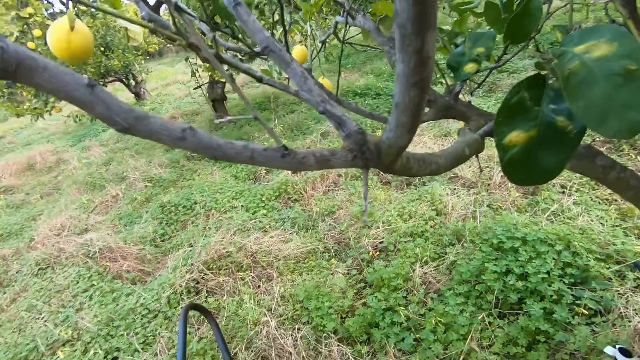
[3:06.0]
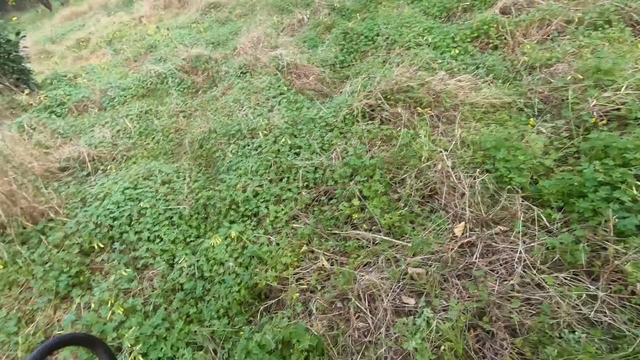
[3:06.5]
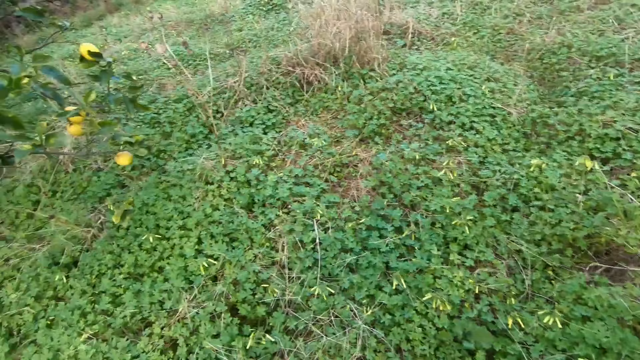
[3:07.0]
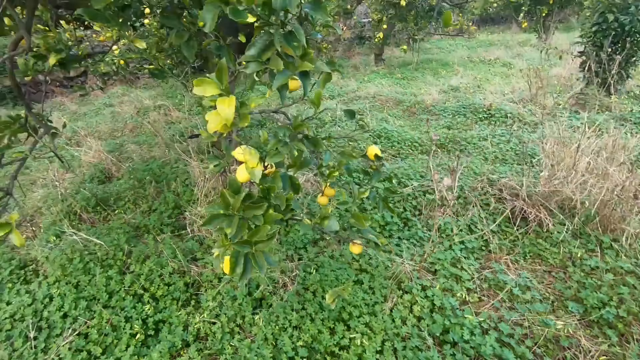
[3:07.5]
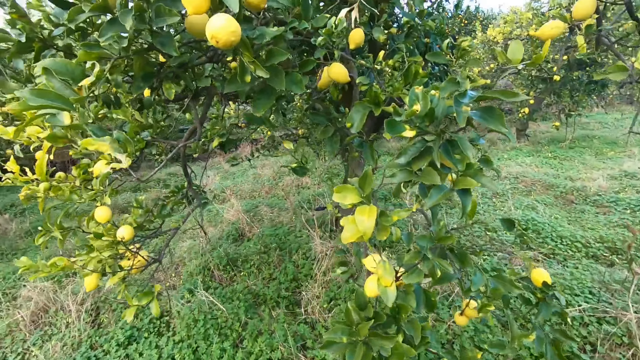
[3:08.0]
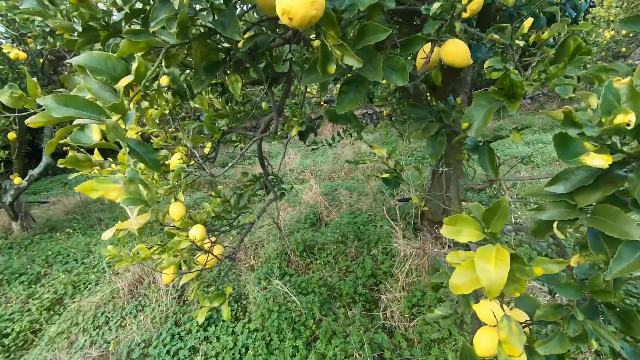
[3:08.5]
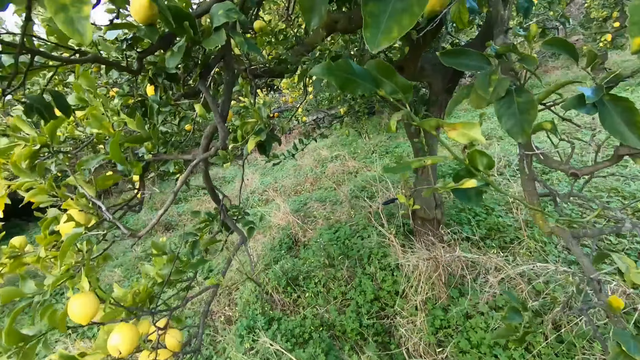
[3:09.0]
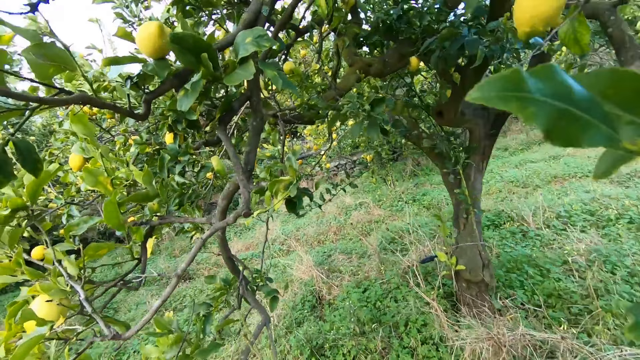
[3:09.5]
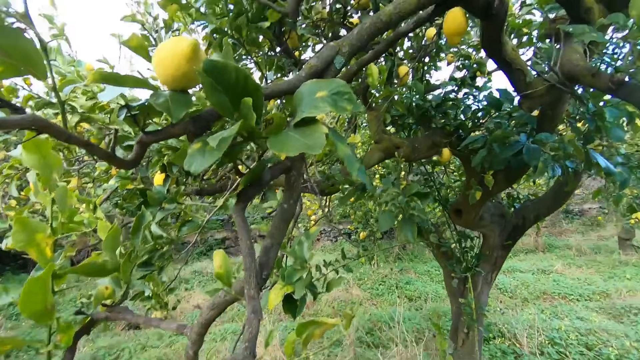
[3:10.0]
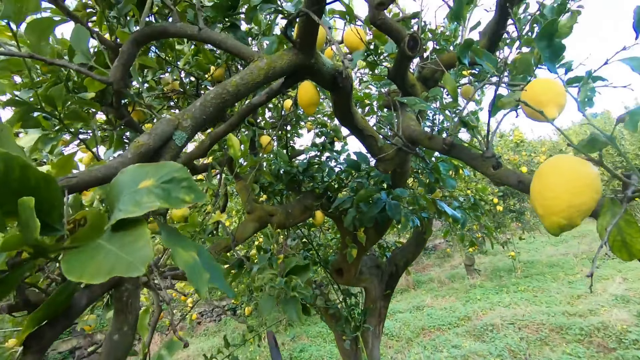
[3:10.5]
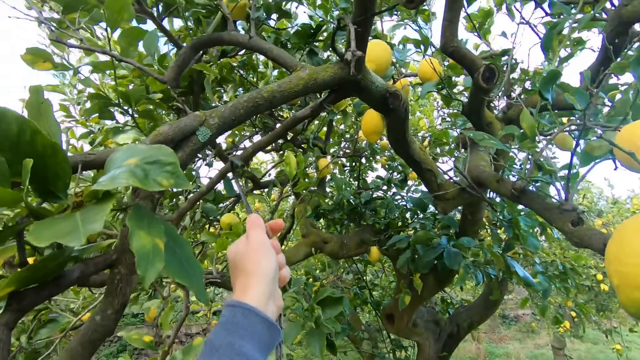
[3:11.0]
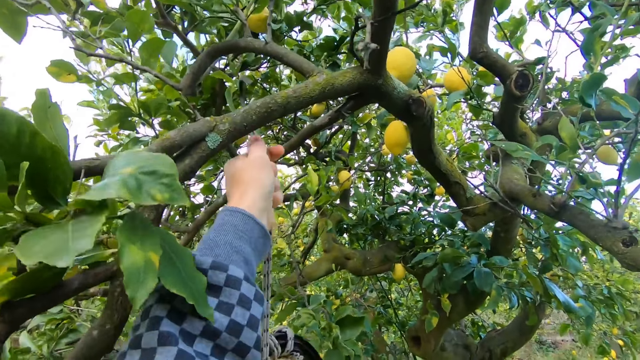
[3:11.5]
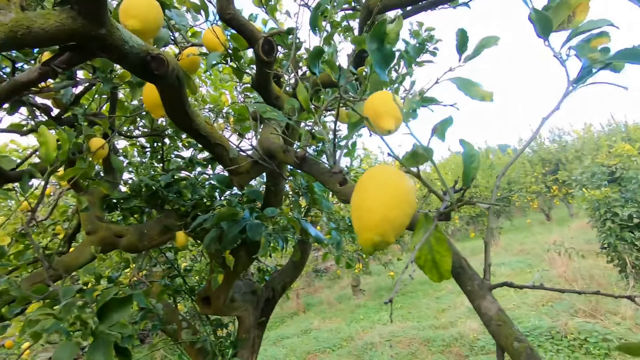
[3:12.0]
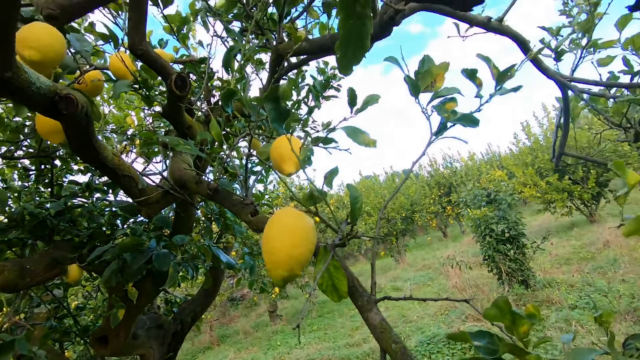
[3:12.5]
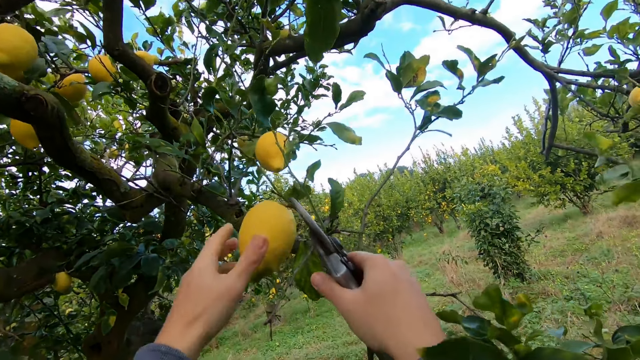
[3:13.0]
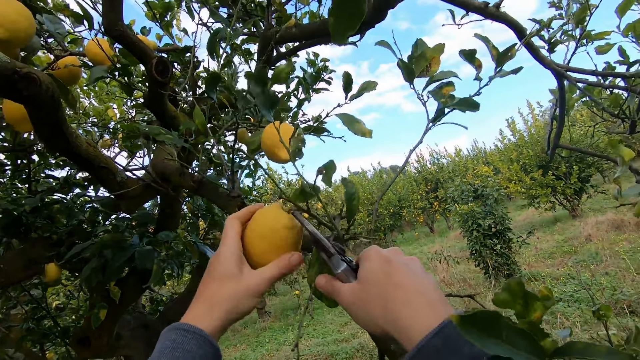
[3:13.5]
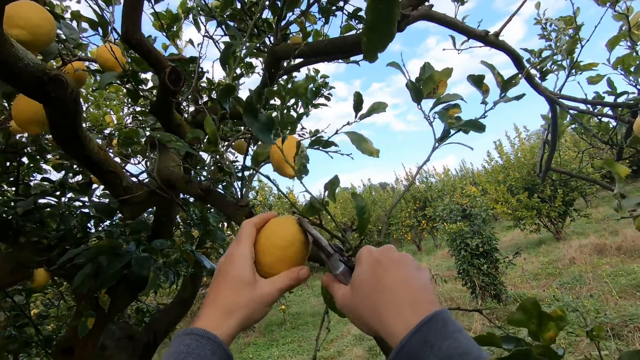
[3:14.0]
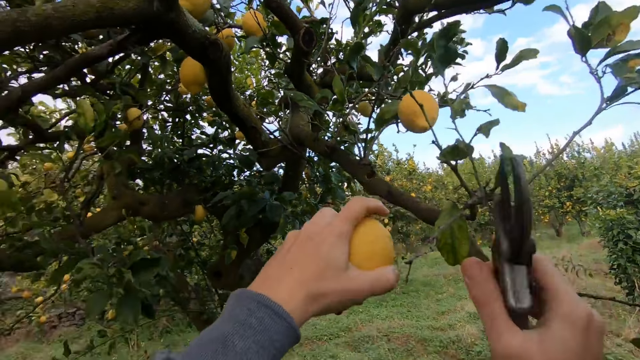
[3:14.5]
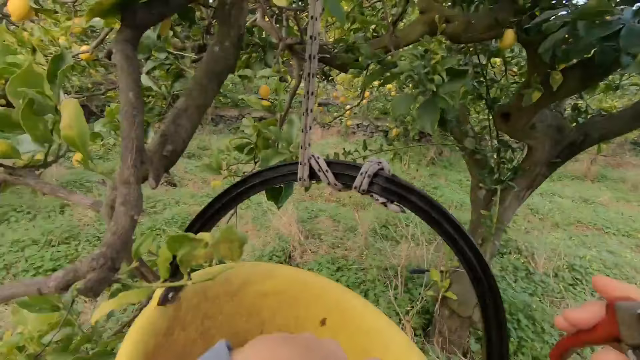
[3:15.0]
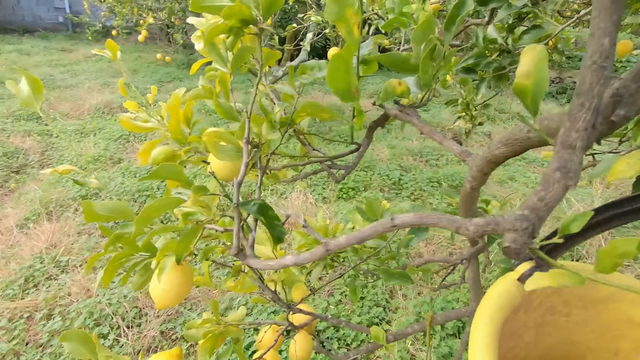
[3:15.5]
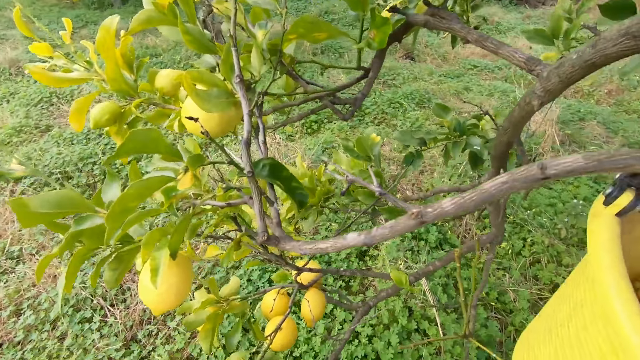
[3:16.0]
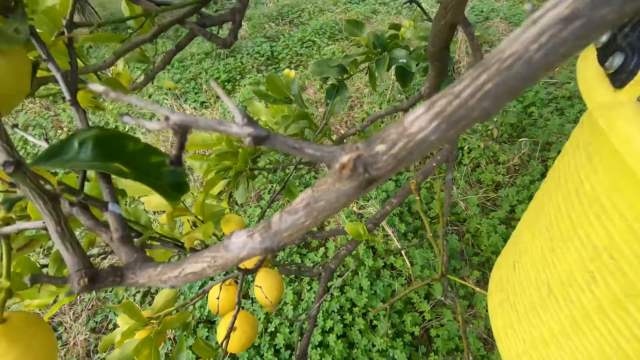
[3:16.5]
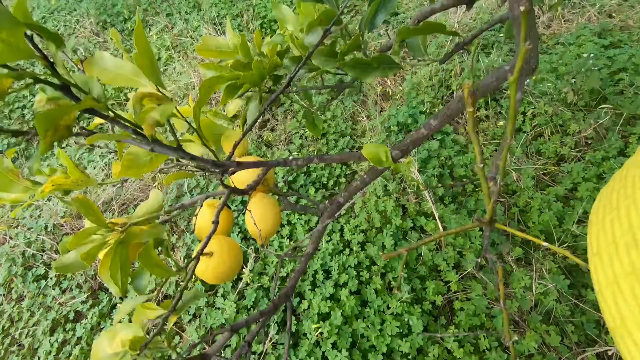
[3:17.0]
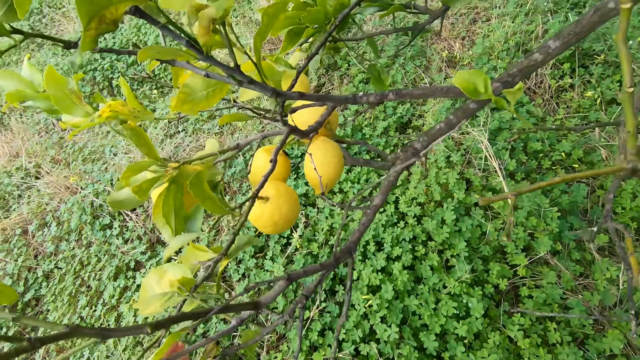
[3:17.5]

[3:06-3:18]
The camera wearer removes the bucket of fruits from the branch of a tree with both hands. He looks around the field. He walks around the field. He hangs the fruits bucket on the branch of the tree with both hands. He stares at the fruit on the tree. He holds a lemon on the tree with his left hand. He cuts the lemon with the cutter, a pruning shear, in his right hand. He drops the lemon in the bucket with his left hand. He stares at the fruits on the tree.

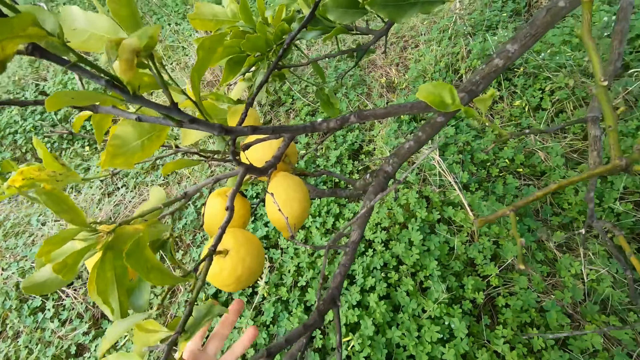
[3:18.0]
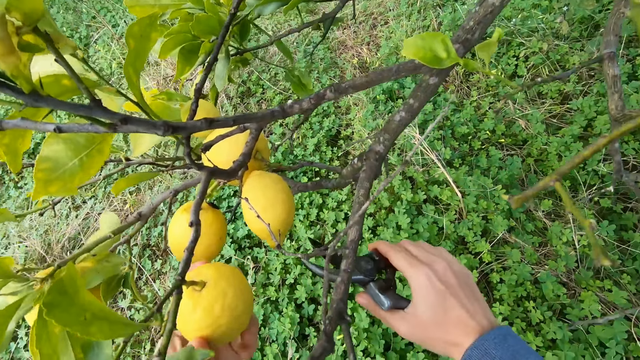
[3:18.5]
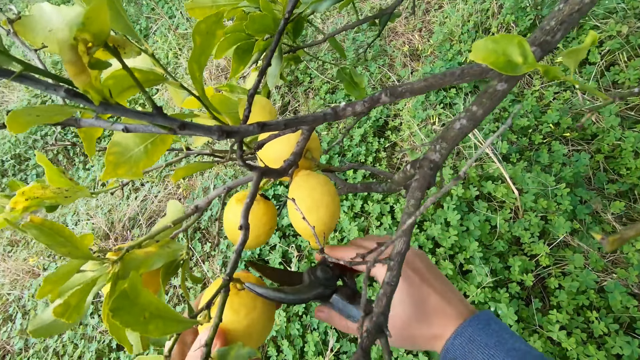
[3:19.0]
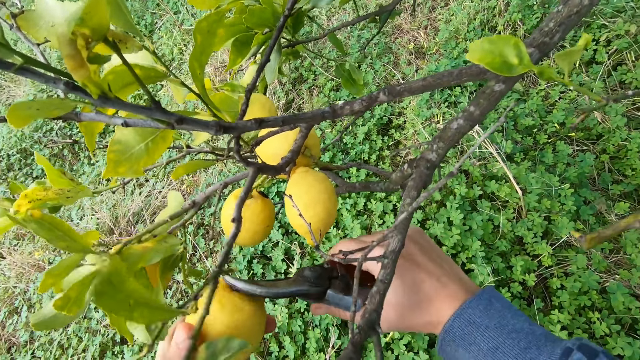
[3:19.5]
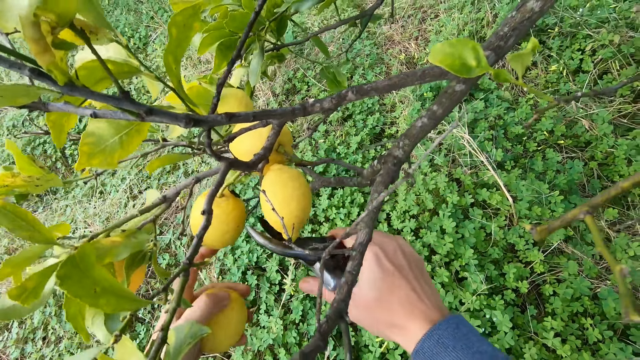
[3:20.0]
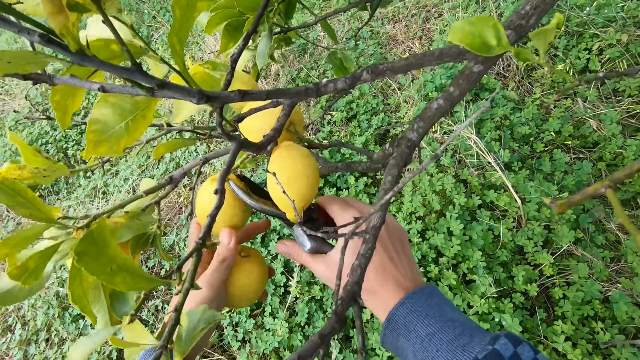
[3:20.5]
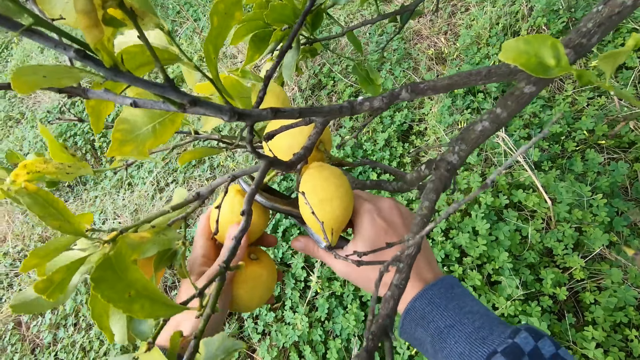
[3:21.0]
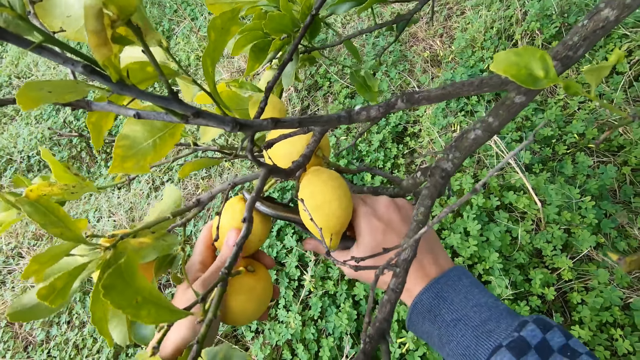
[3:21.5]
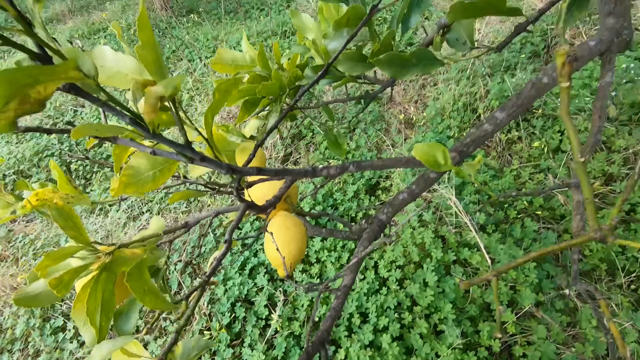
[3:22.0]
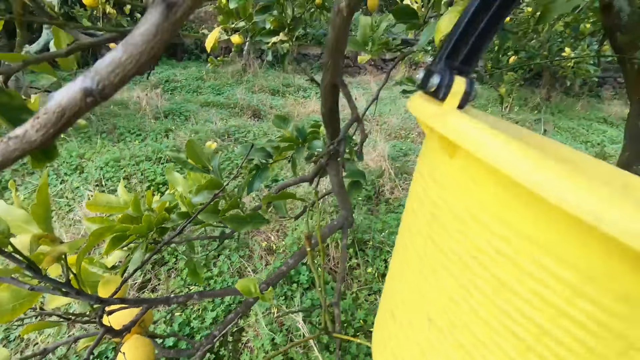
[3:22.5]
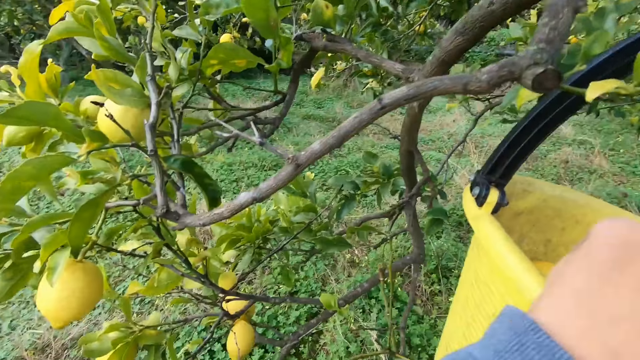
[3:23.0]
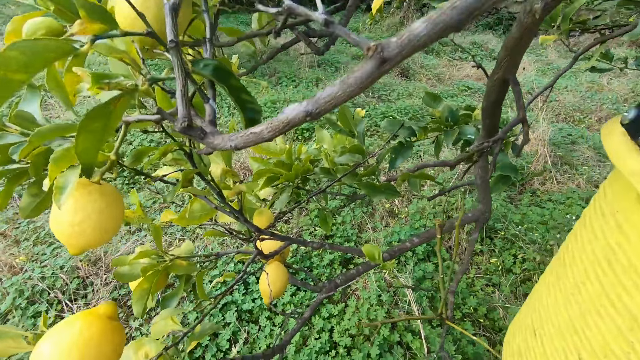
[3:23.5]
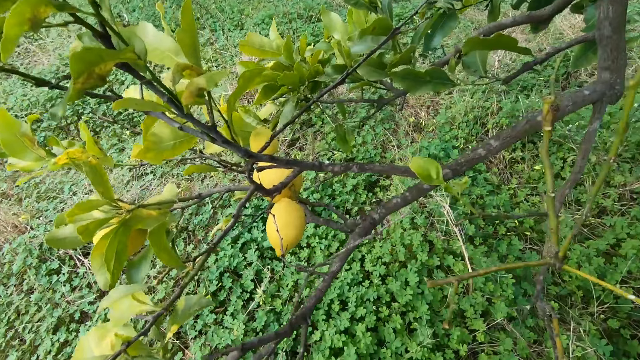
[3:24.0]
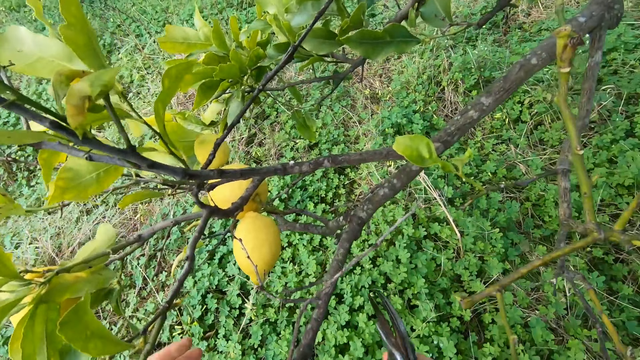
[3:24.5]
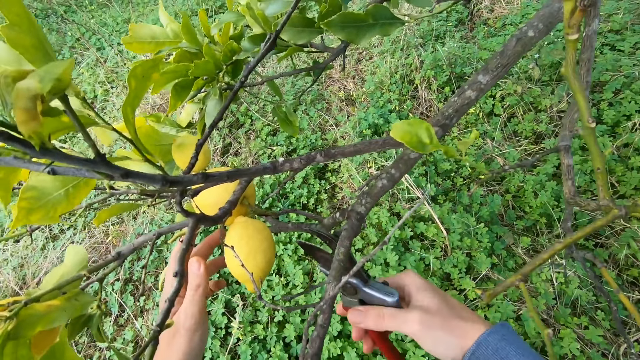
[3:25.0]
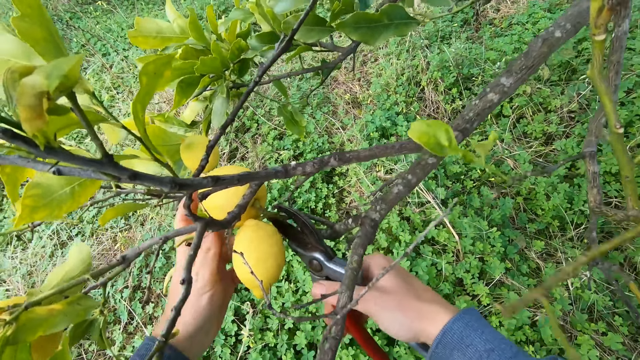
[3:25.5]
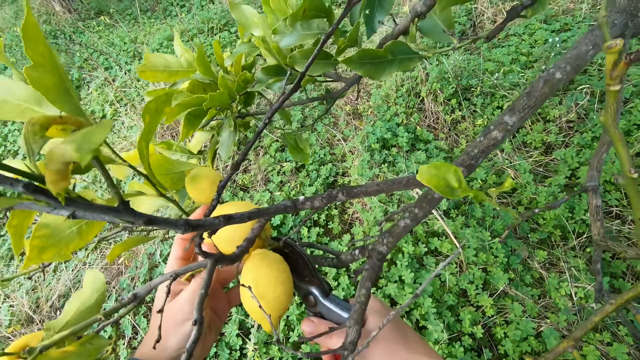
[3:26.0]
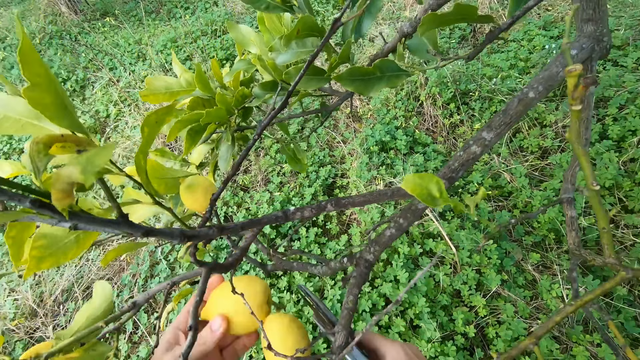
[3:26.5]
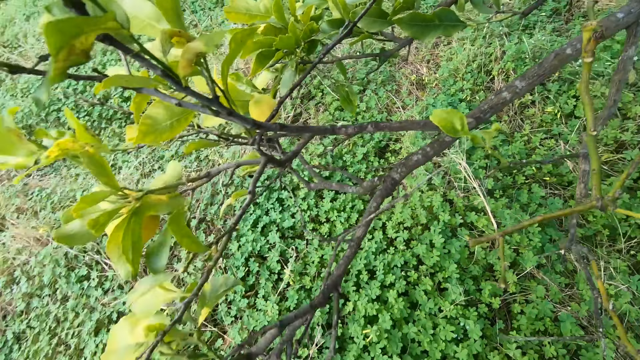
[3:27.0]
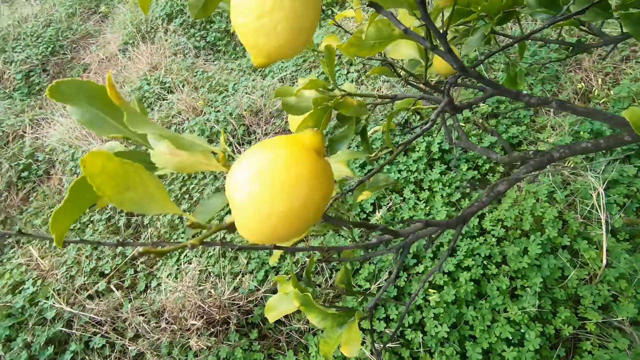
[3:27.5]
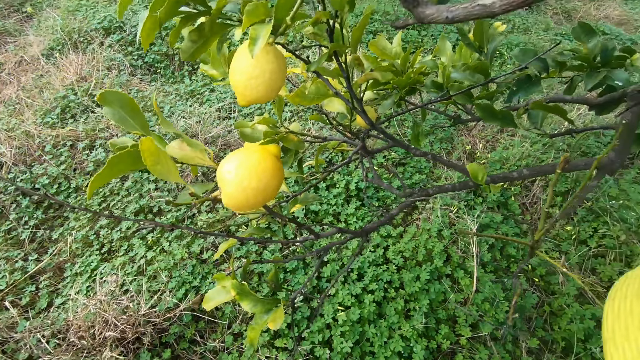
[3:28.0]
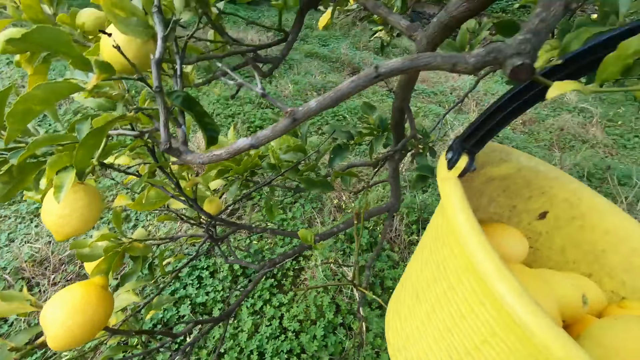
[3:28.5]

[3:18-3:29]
The camera wearer holds a lemon on a tree with his left hand. He cuts the lemon with the cutter, a pruning shear, in his right hand. He holds another lemon on the tree with his left hand. He cuts the lemon with the cutter in his right hand. He drops the lemon in the bucket with his left hand. He stares at the fruits on the tree. He holds two lemons on the tree with his left hand. He cuts the lemons with the cutter in his right hand.
